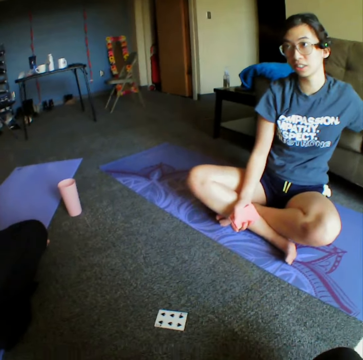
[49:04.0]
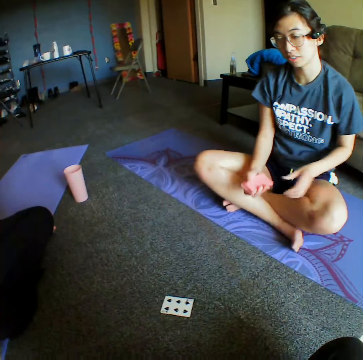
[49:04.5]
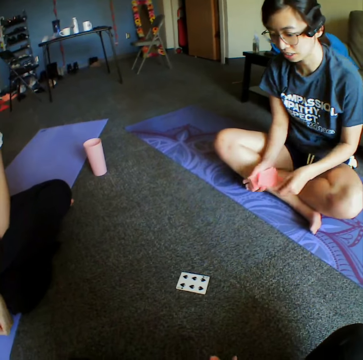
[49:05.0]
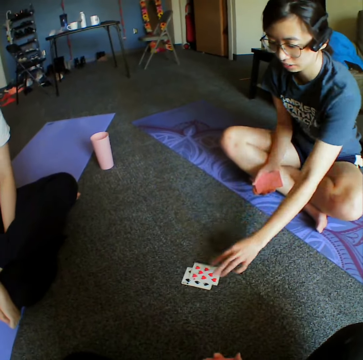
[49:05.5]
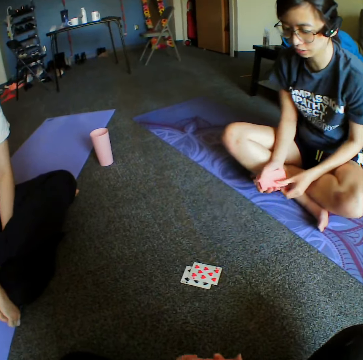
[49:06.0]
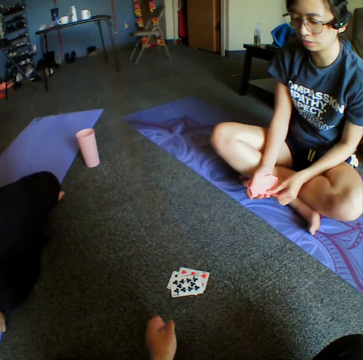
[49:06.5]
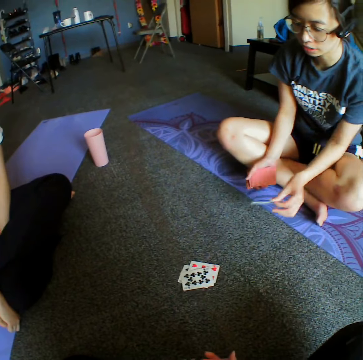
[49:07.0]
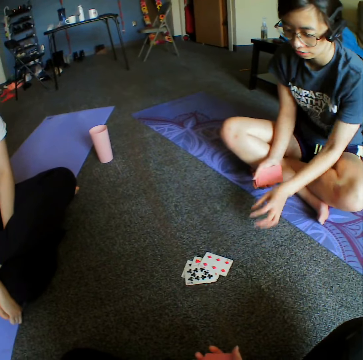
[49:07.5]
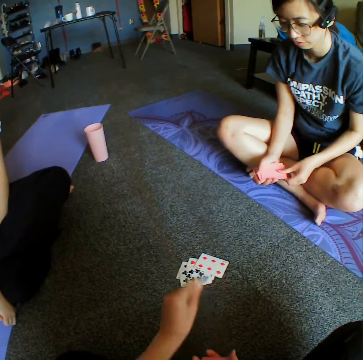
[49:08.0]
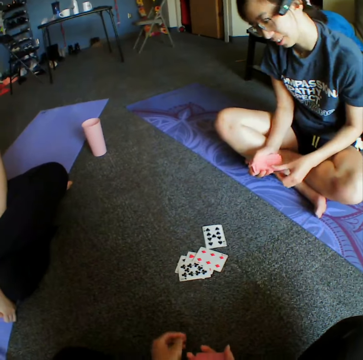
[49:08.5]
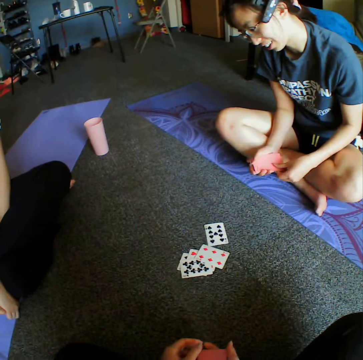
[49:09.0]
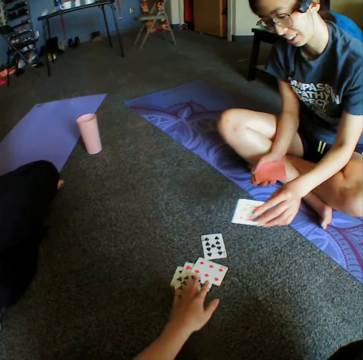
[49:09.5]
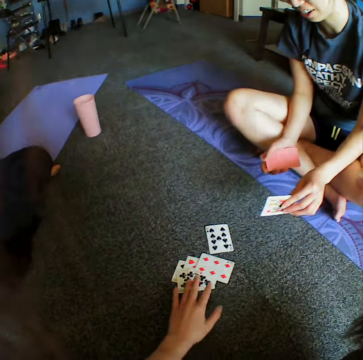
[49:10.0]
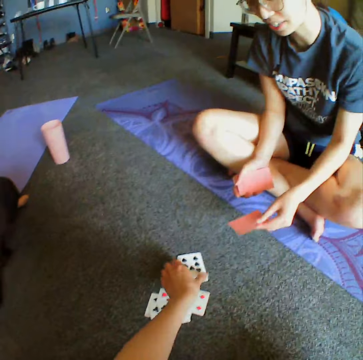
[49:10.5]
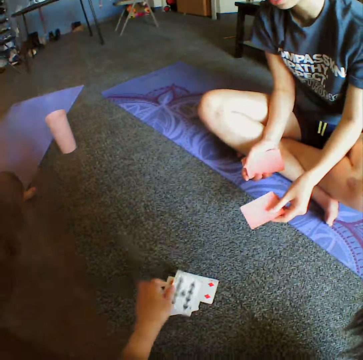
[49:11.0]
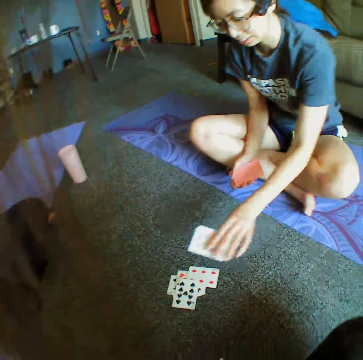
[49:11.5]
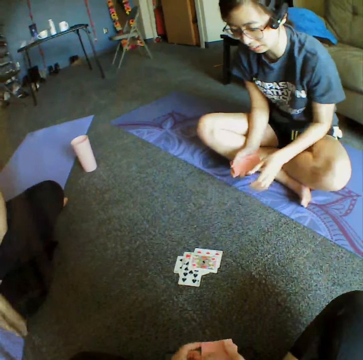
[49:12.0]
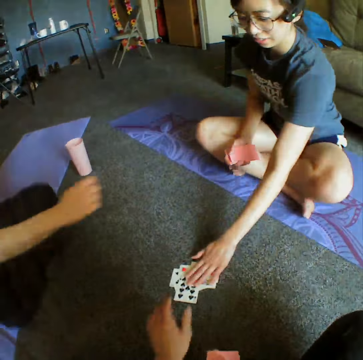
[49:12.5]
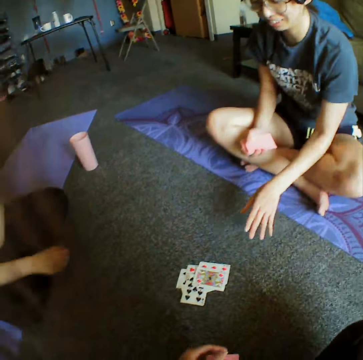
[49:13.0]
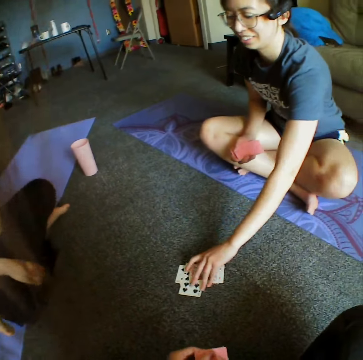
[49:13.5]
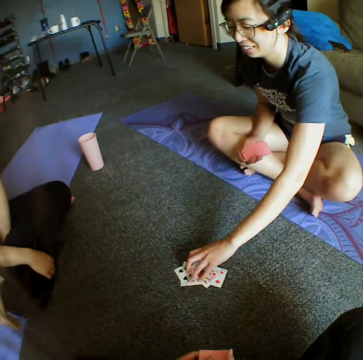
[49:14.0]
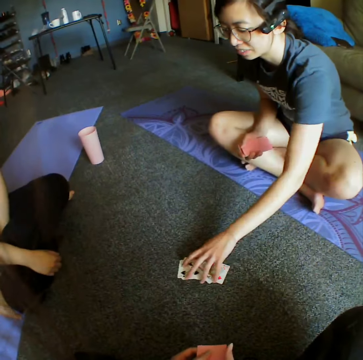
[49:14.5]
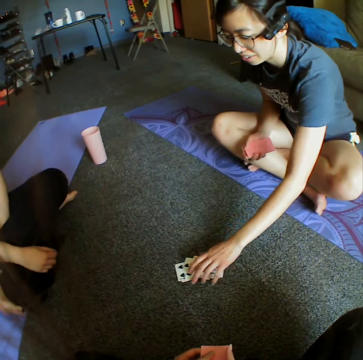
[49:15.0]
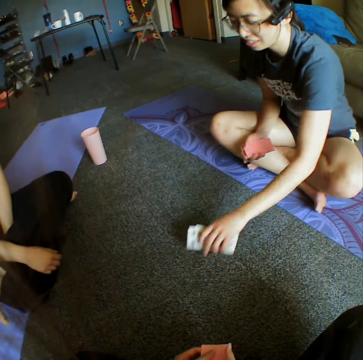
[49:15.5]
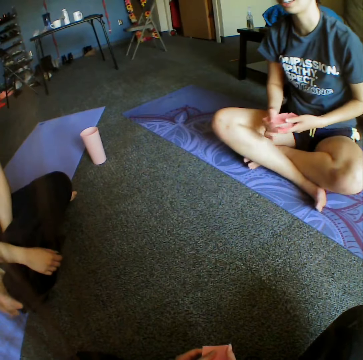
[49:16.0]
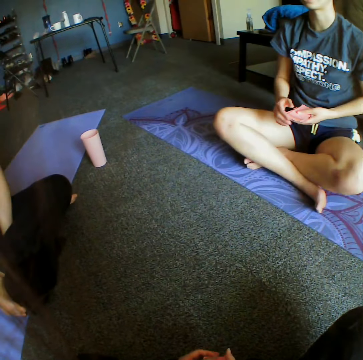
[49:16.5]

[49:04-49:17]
A woman places down the card. The camera wearer places down the card. The woman places down the card. The camera wearer places down the card. The woman places down the card and takes the cards.

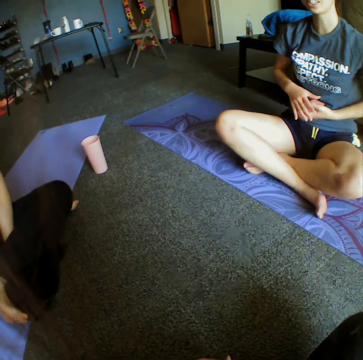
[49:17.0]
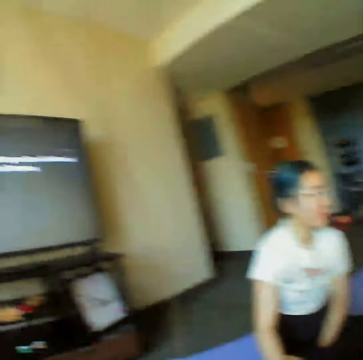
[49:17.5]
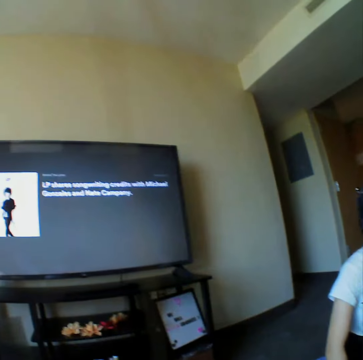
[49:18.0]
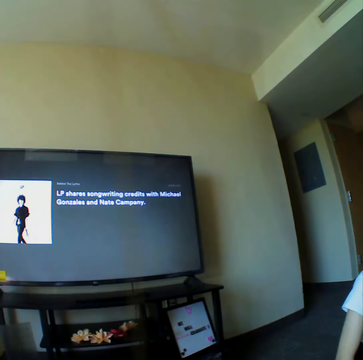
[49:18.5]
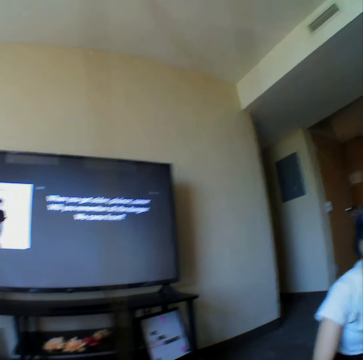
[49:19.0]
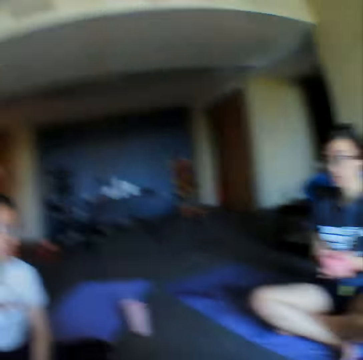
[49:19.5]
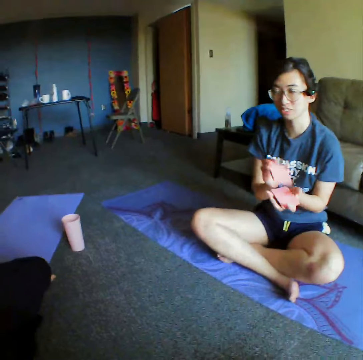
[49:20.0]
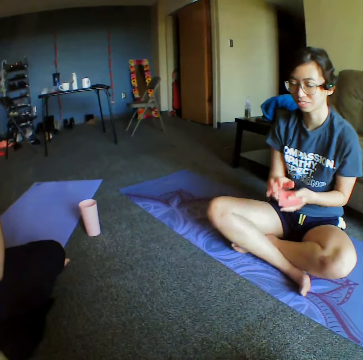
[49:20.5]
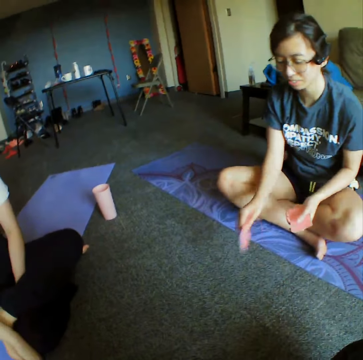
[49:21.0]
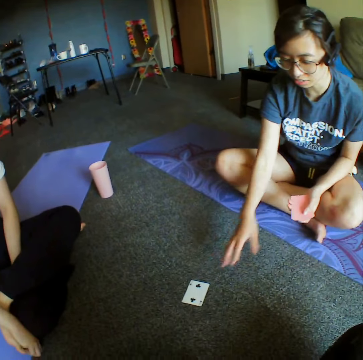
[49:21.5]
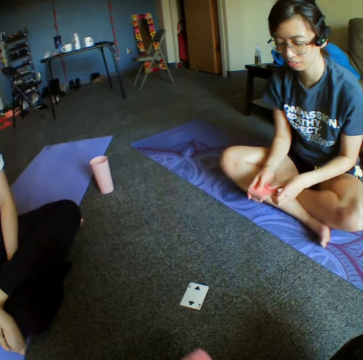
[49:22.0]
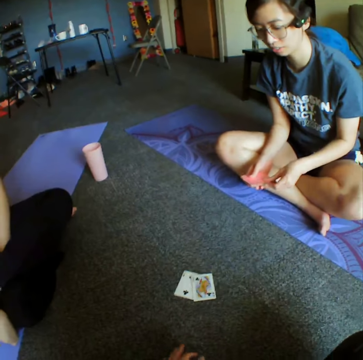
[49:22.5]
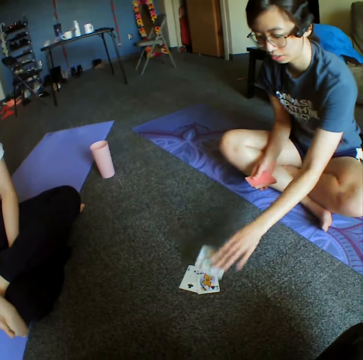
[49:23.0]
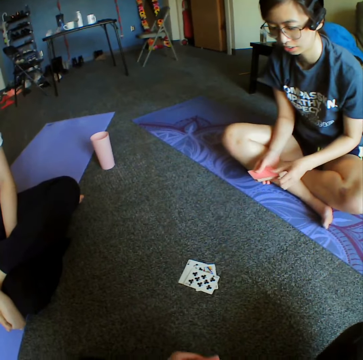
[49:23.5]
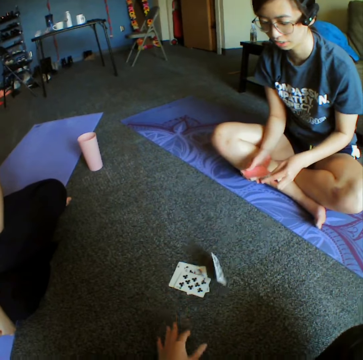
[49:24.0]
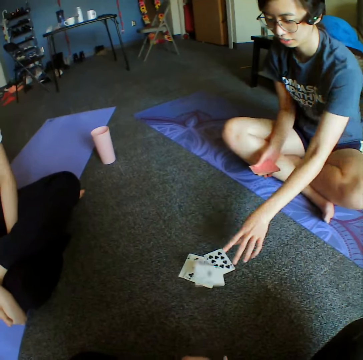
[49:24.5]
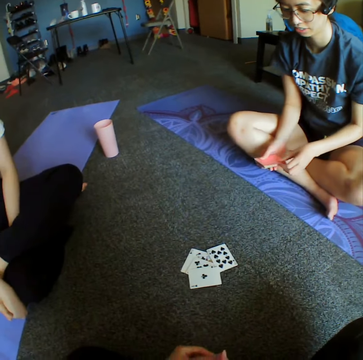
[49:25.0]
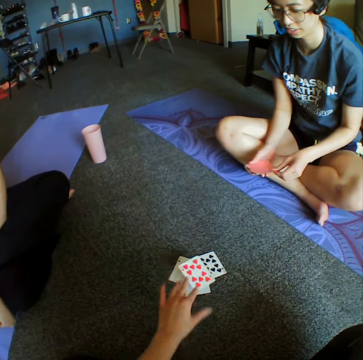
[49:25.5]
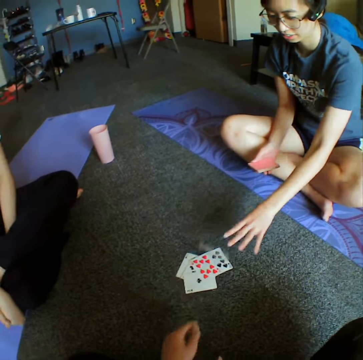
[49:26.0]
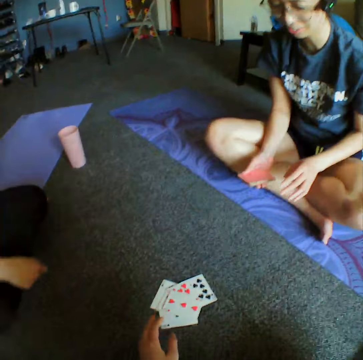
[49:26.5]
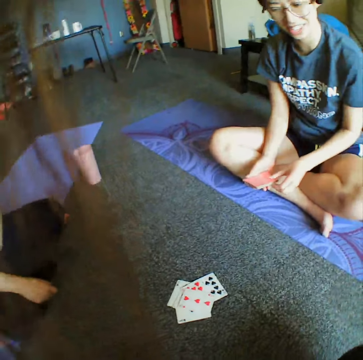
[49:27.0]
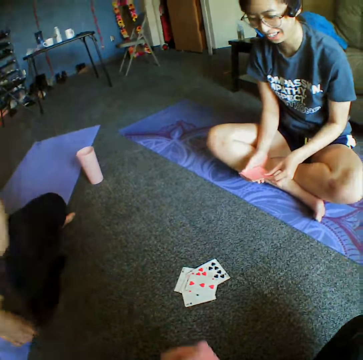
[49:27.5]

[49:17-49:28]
The camera wearer looks around the house. They reshuffle the cards. A woman places down the card. The camera wearer places down the card. The woman places down the card. The camera wearer places down the card. The woman places down the card. The camera wearer places down the card. The woman places down the card.

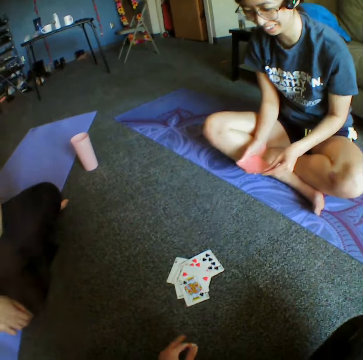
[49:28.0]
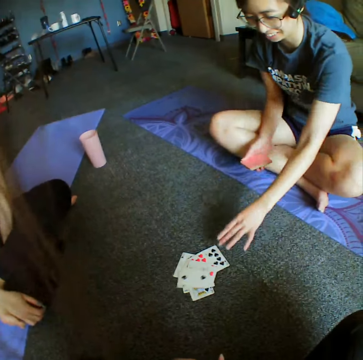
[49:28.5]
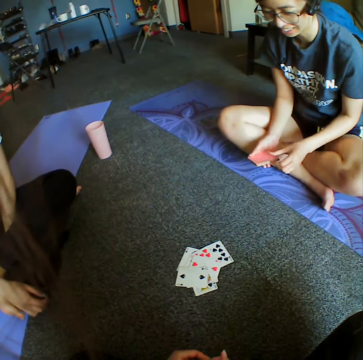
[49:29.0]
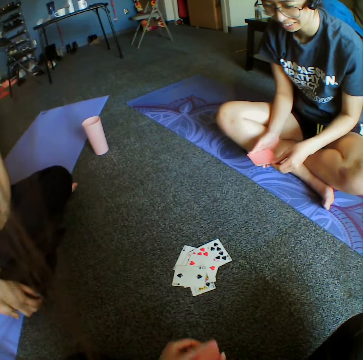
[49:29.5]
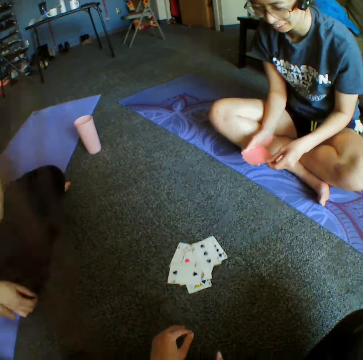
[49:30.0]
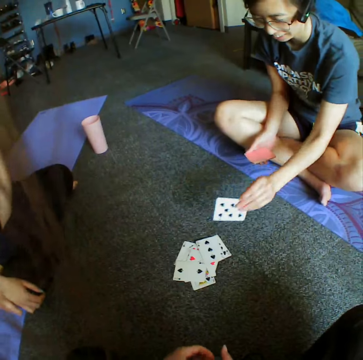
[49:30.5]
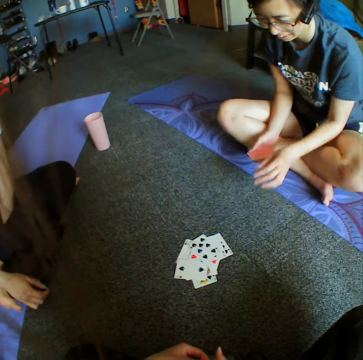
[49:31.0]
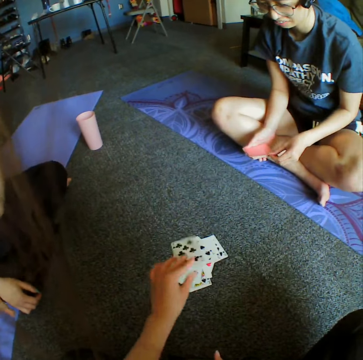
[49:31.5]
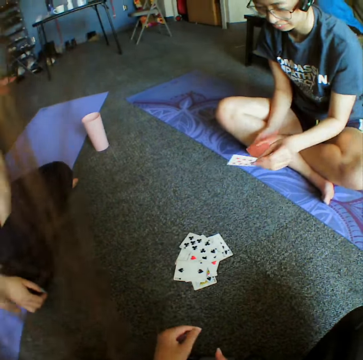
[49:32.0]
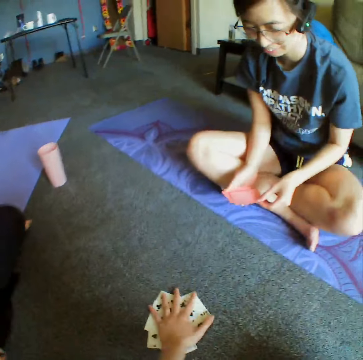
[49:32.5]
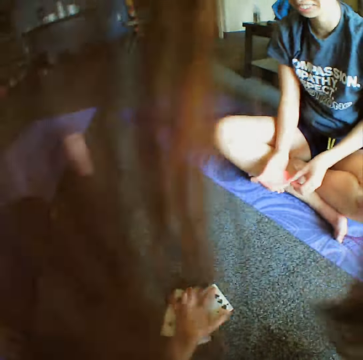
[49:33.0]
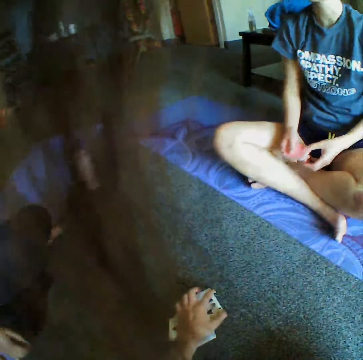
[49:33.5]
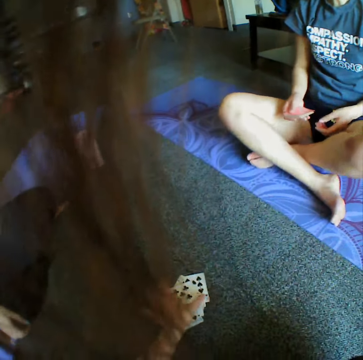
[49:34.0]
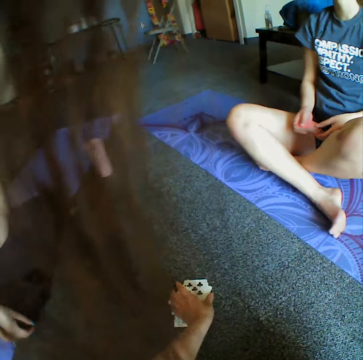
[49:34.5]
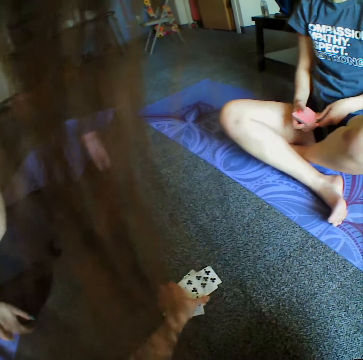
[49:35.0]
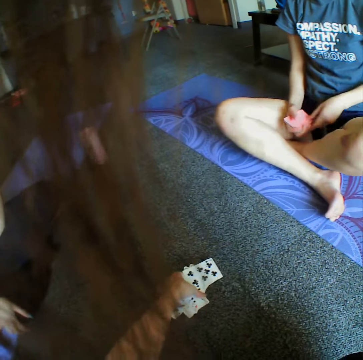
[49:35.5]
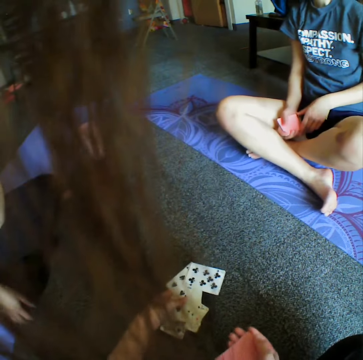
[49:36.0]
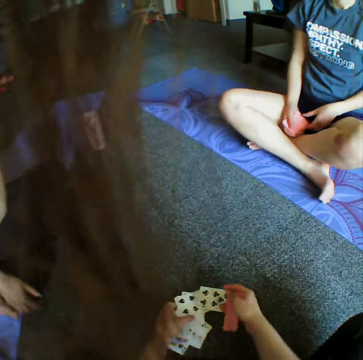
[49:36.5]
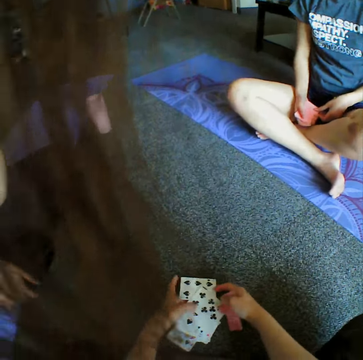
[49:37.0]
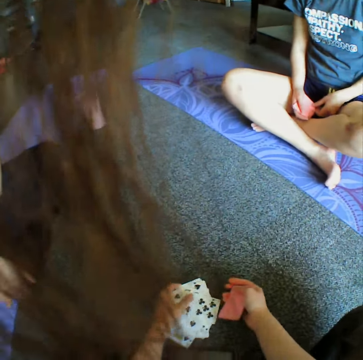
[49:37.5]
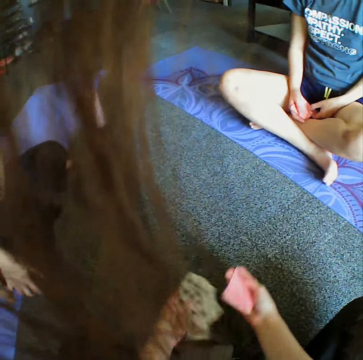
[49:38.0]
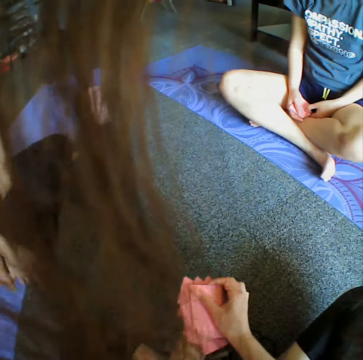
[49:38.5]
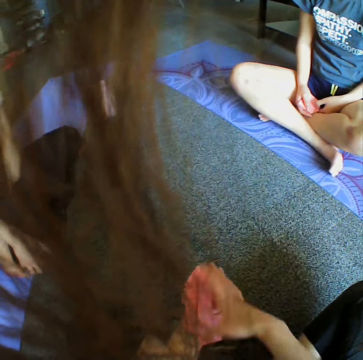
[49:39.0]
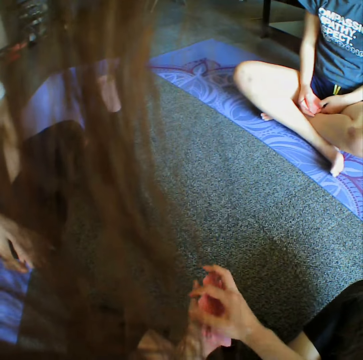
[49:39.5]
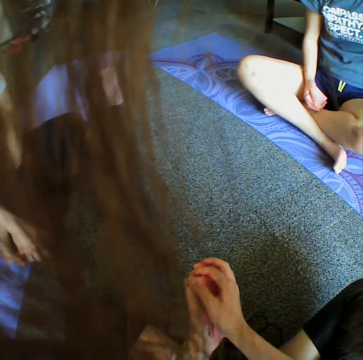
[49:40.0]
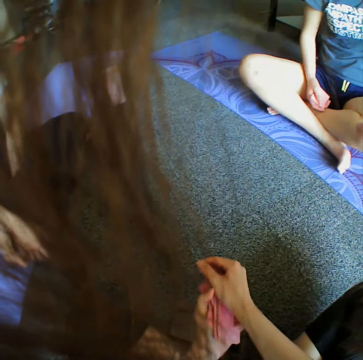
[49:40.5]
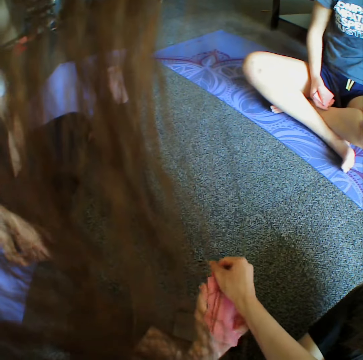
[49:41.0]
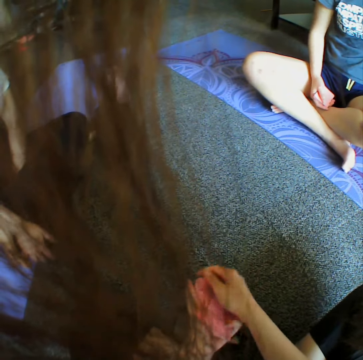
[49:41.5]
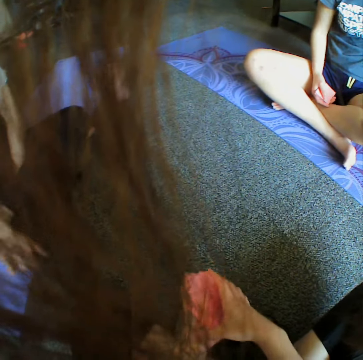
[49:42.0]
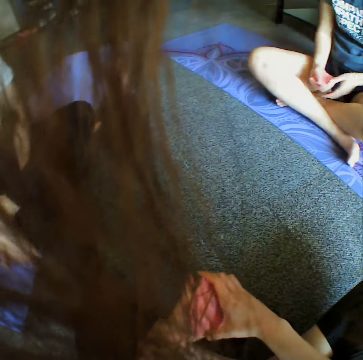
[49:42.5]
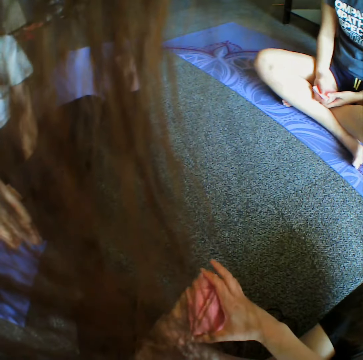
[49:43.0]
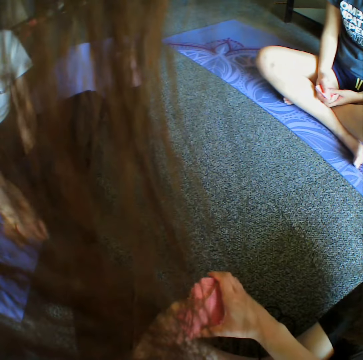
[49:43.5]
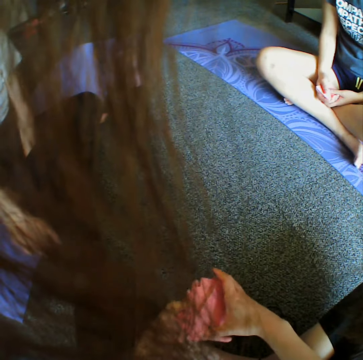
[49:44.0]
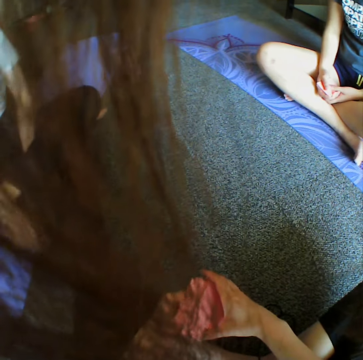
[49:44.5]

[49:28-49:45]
The camera wearer places down the card. A woman places down the card. The camera wearer places down the card. The woman places down the card. The camera wearer places down the card, taps the cards and takes the cards.
